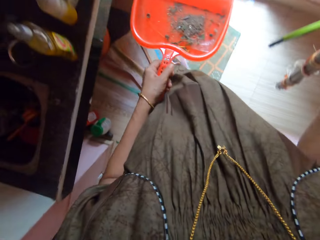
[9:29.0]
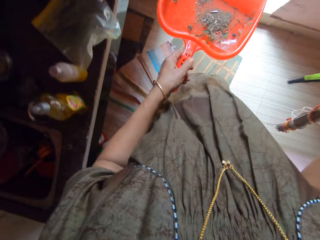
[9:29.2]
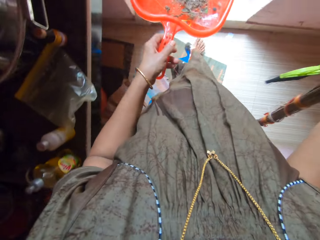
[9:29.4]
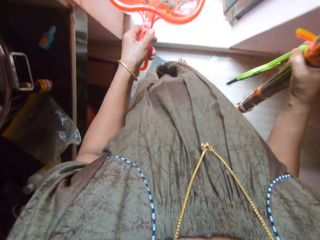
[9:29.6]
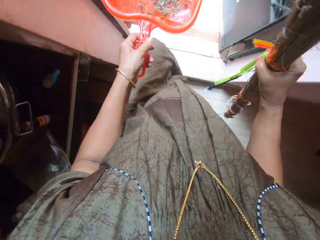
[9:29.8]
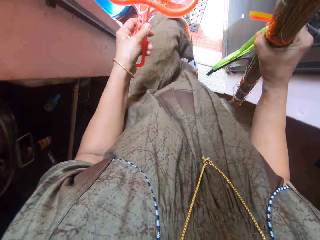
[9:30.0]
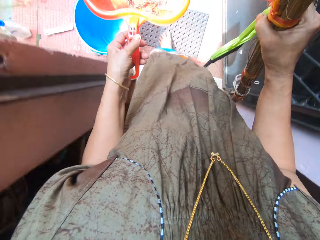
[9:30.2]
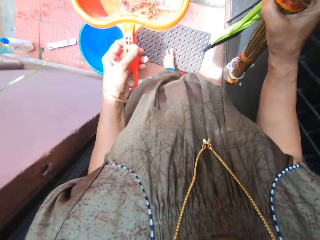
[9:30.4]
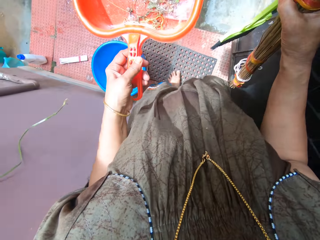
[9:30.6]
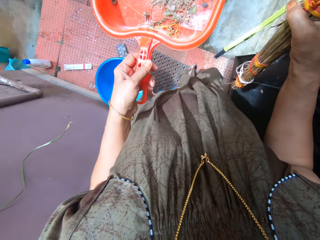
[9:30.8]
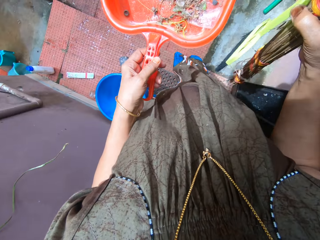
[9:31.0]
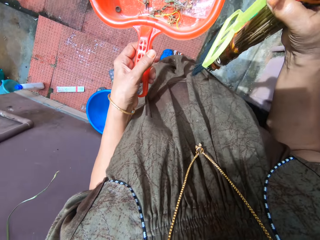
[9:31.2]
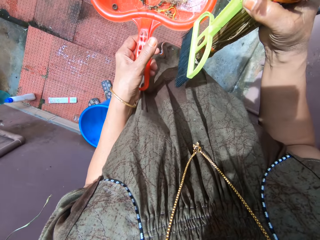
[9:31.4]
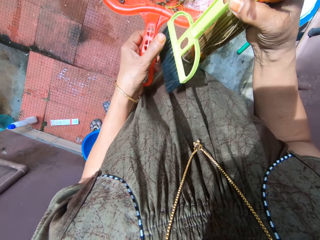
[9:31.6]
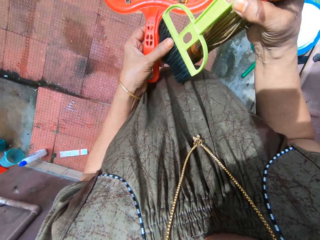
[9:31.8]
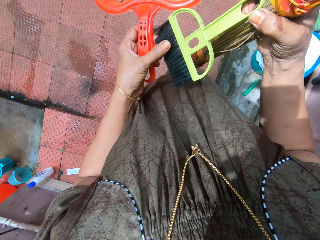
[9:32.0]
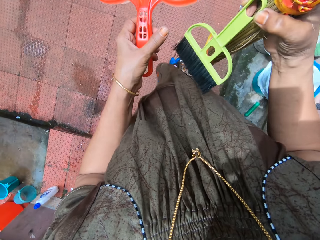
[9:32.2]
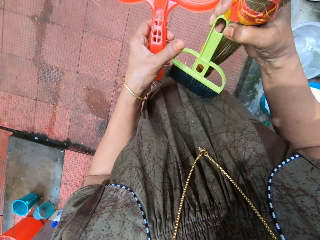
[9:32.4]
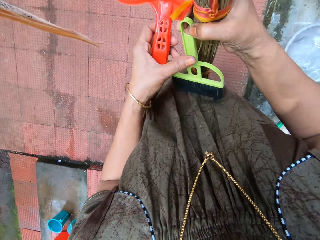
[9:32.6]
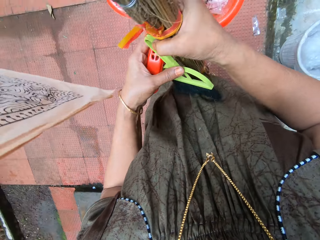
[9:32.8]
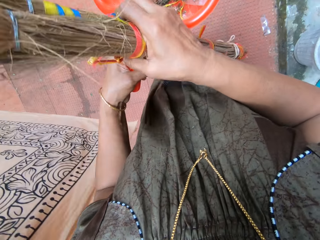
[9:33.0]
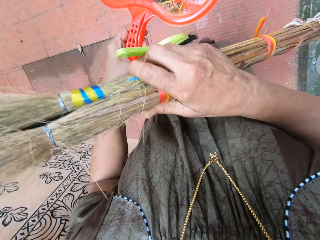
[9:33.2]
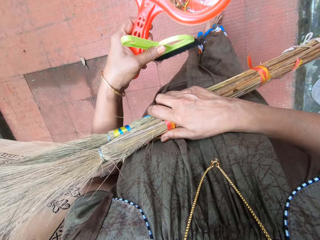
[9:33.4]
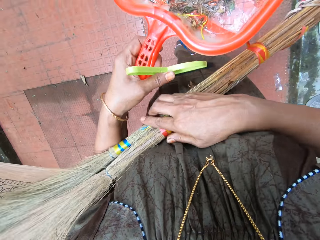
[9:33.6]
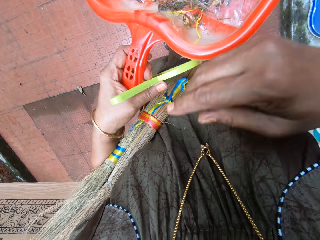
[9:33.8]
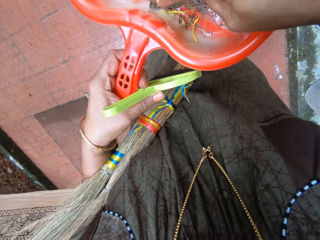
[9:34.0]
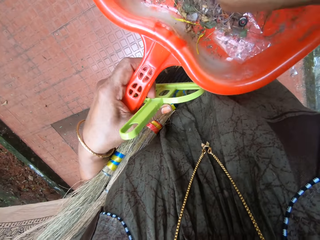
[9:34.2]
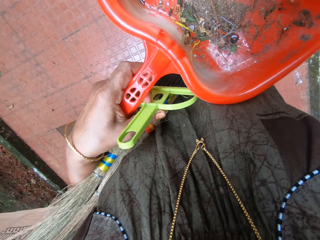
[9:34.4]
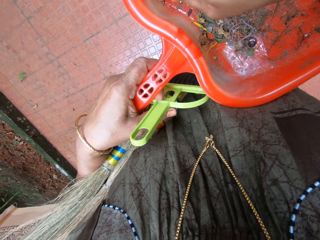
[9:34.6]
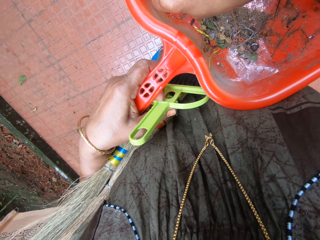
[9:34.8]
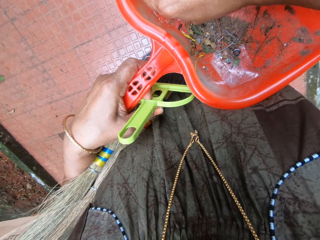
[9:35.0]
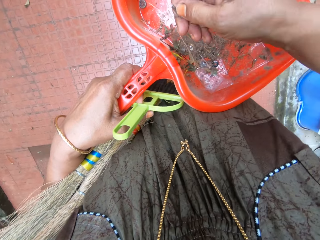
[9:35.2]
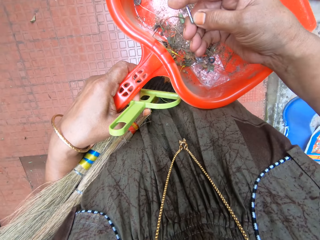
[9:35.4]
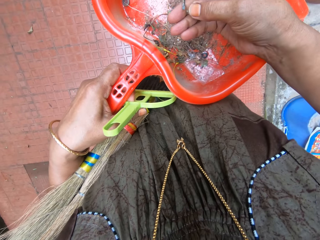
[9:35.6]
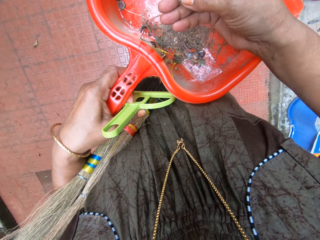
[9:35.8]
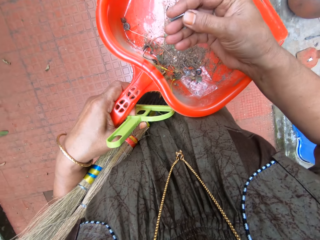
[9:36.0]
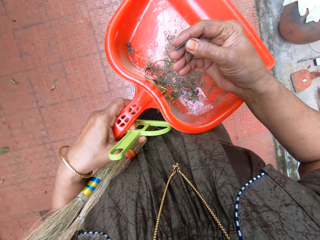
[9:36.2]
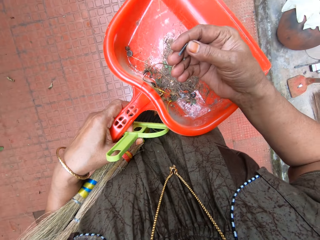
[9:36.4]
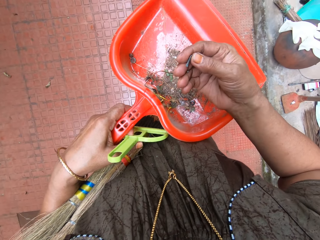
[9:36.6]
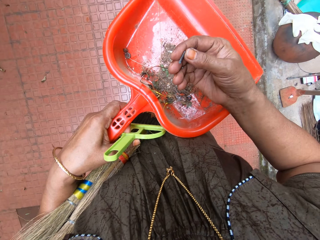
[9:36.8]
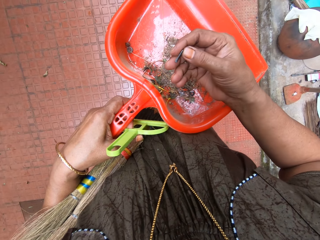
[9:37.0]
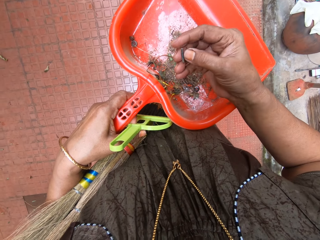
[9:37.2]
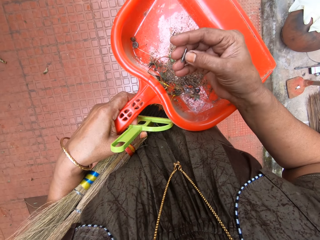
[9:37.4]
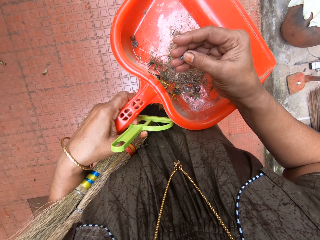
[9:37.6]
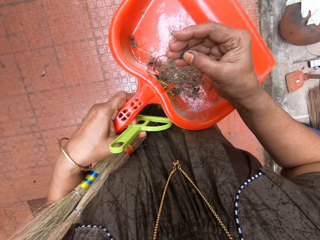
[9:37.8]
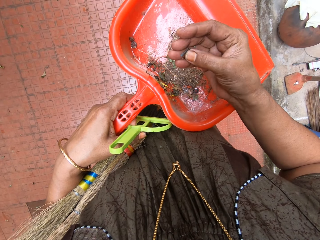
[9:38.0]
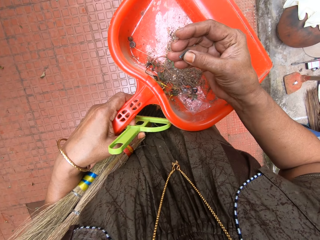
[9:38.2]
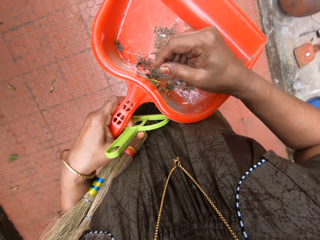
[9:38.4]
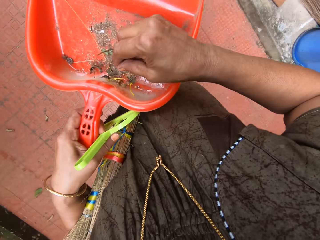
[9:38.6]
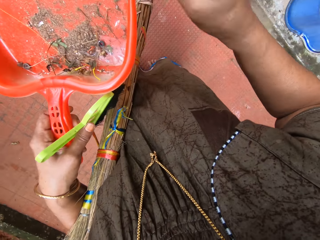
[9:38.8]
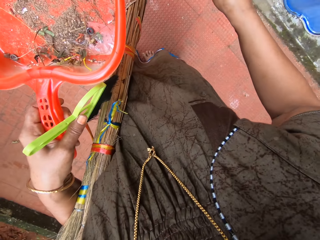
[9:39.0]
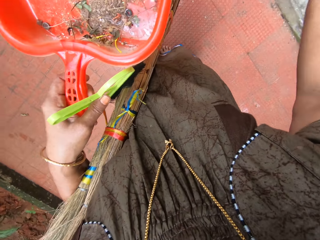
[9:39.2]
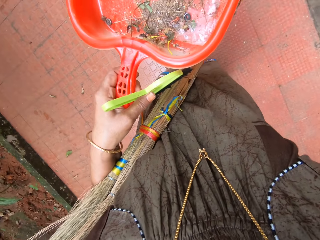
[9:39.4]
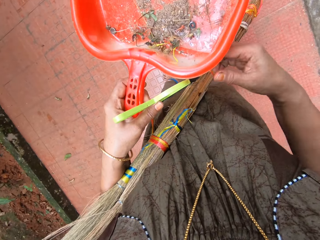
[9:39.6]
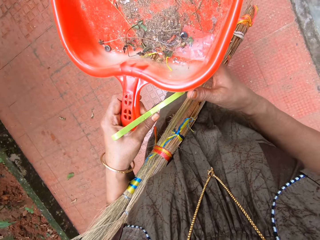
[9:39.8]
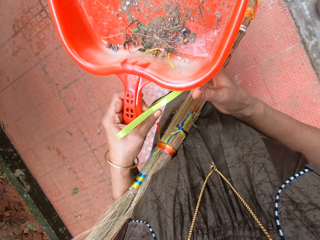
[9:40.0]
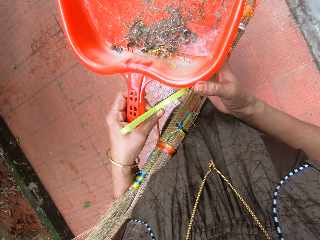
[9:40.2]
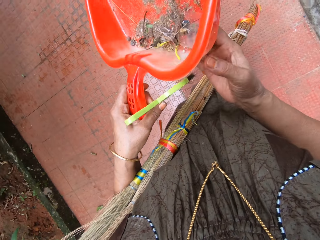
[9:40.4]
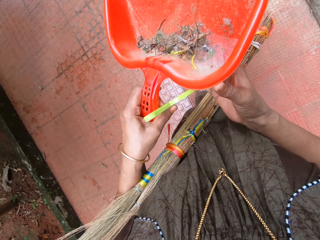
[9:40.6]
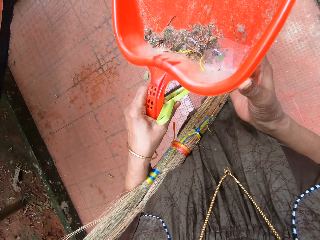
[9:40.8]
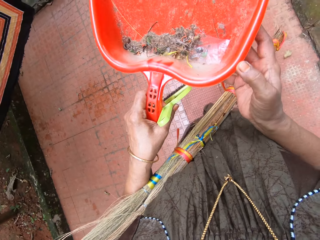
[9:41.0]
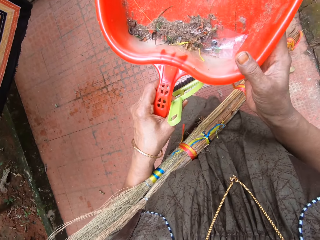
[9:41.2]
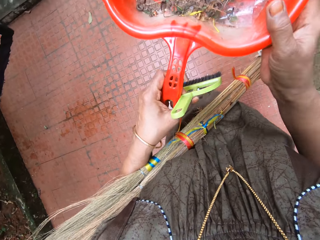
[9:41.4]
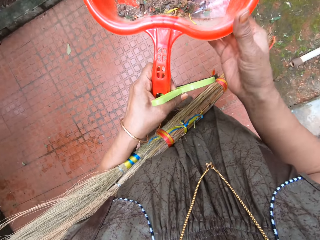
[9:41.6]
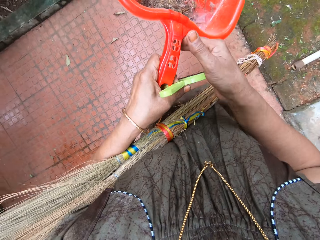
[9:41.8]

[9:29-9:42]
The camera wearer walks outside the house. They hold the brush with the left hand. They hold the broom with the left arm. They search the dirt. They touch the dirt in the packer. They pick up a piece of screw. They look at the screw. They throw away the screw. They adjust the dustpan.

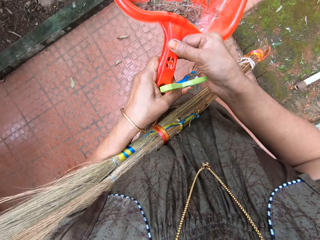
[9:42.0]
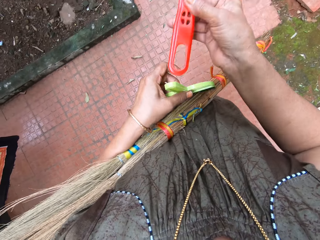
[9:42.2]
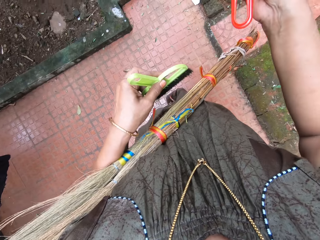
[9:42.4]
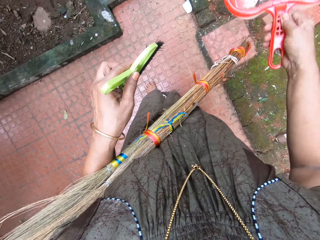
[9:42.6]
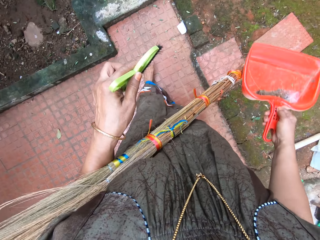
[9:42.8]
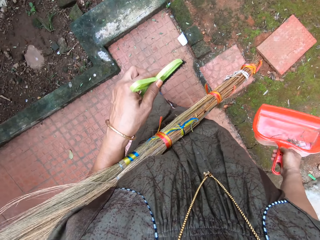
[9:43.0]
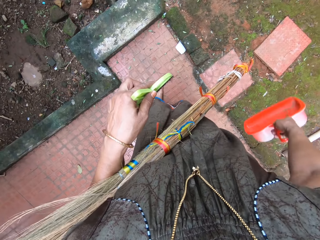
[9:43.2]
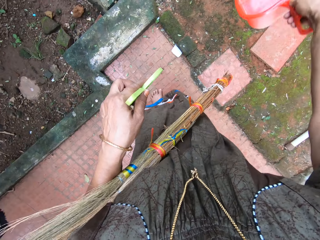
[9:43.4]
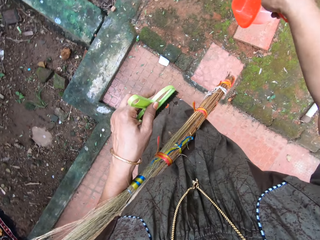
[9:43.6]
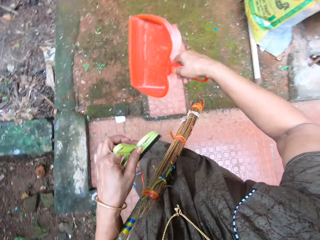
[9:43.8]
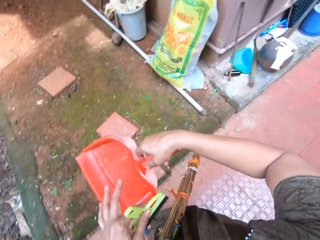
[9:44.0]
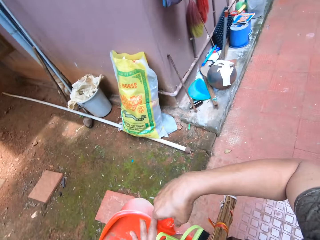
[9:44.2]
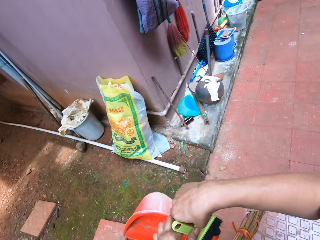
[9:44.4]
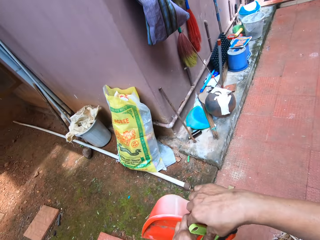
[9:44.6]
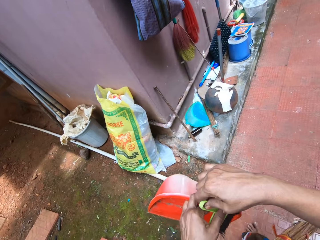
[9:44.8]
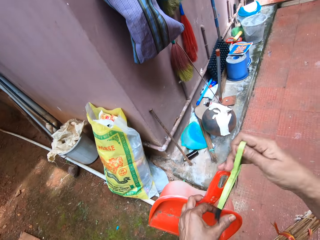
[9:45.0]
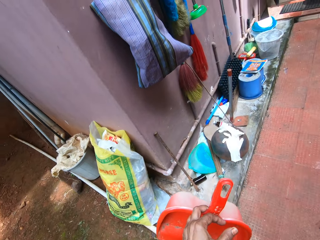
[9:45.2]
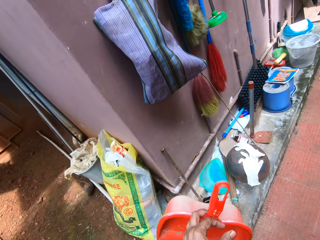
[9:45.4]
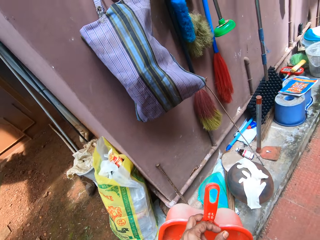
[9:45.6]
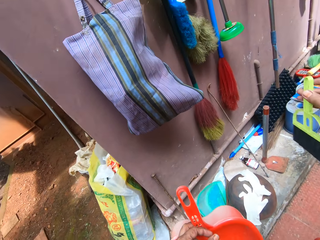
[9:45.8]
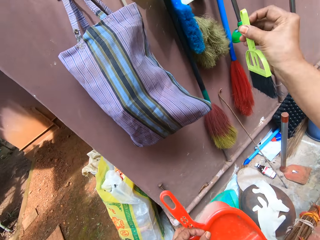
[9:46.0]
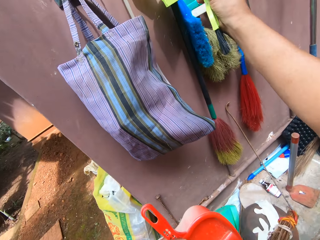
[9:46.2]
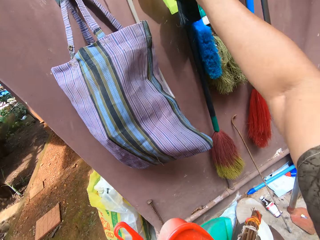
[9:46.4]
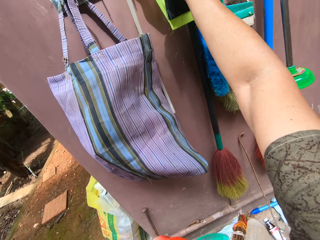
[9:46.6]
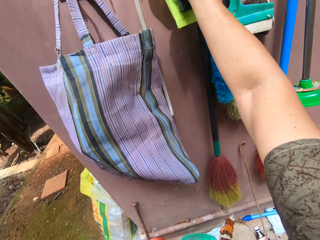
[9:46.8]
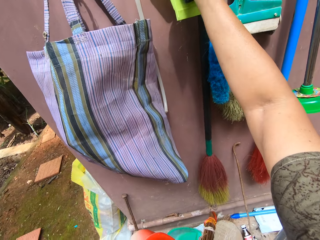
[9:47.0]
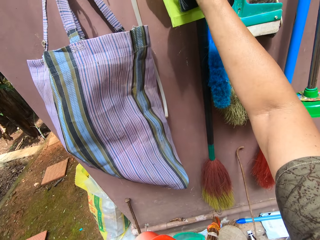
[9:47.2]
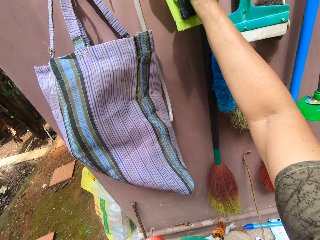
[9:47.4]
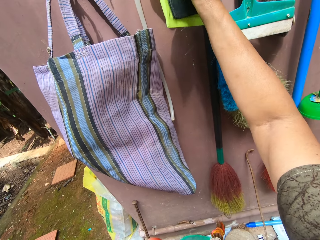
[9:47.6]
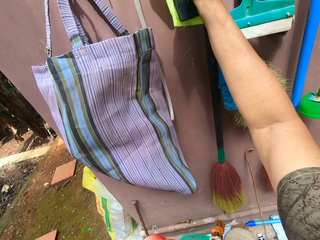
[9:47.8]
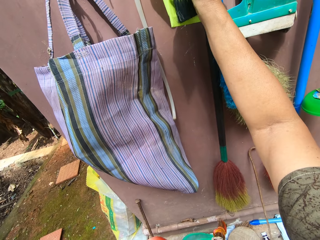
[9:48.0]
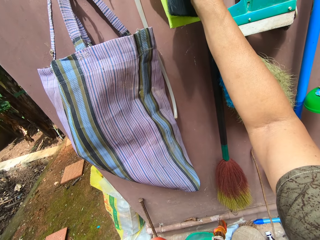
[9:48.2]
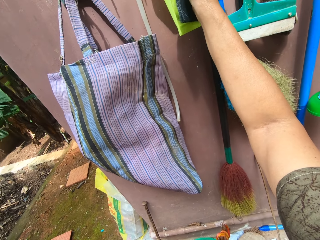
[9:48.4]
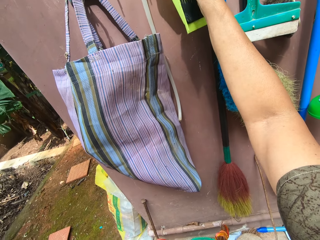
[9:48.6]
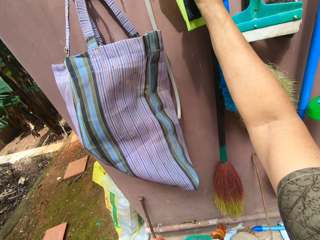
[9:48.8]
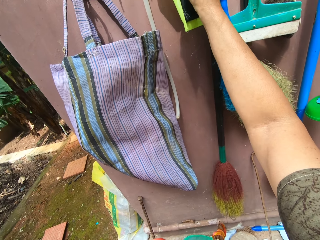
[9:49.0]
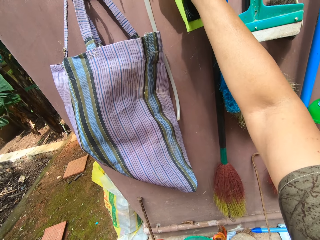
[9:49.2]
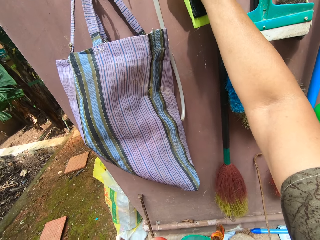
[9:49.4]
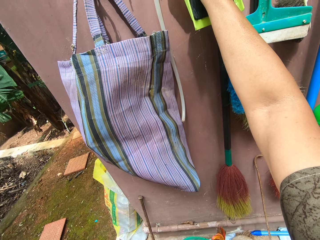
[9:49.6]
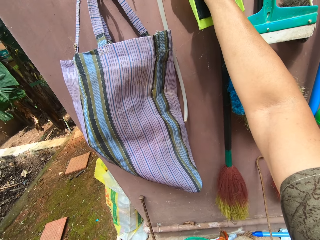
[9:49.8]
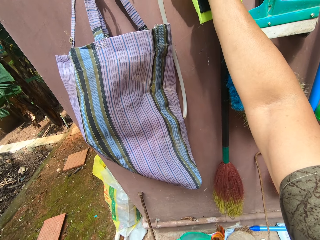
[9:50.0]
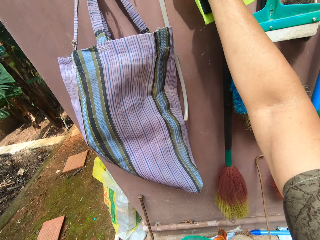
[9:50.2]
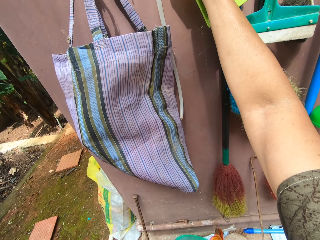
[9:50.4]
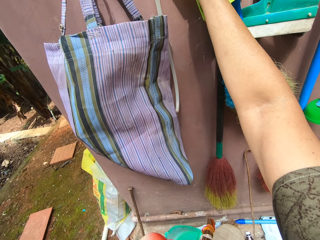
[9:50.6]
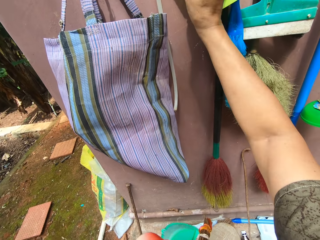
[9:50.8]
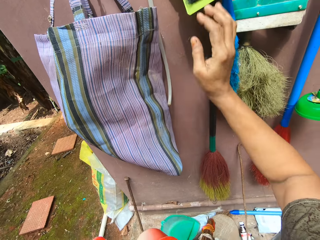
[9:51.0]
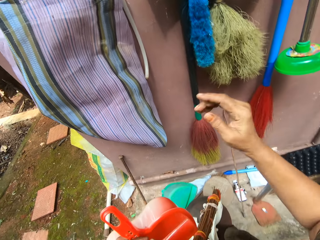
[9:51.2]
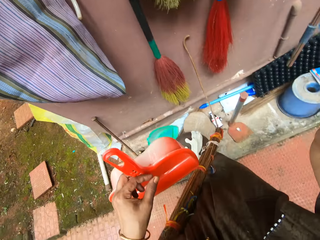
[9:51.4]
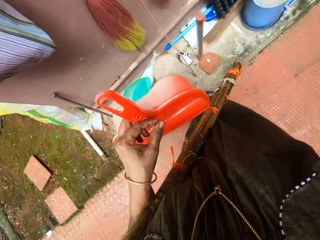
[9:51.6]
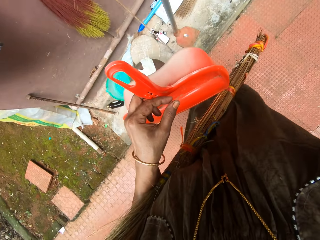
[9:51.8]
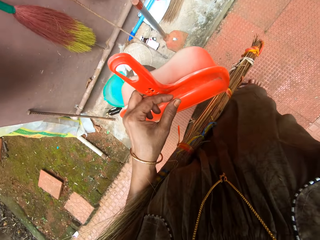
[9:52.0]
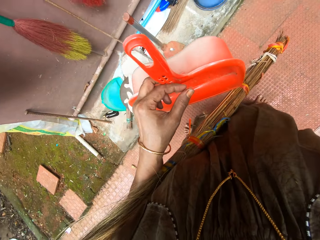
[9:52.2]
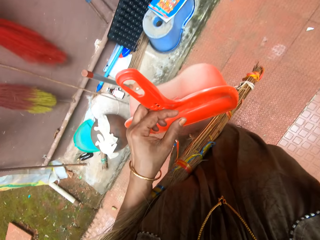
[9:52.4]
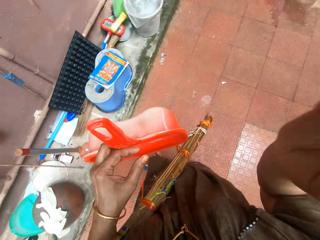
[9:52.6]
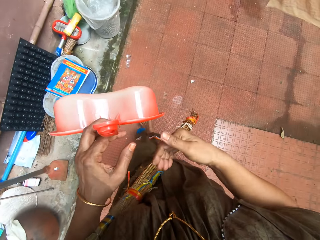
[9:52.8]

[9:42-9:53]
The camera wearer pours the dirt in the packer away. She holds the brush with her right hand. She hangs the brush in her hands on the wall. She adjusts the brush. She adjusts the camera.
